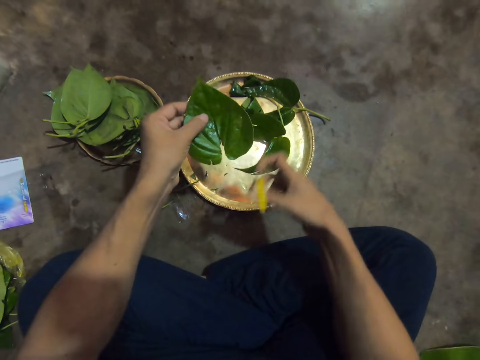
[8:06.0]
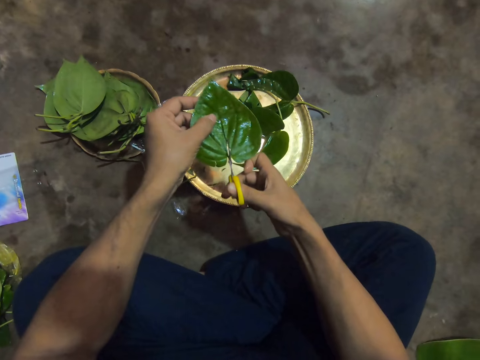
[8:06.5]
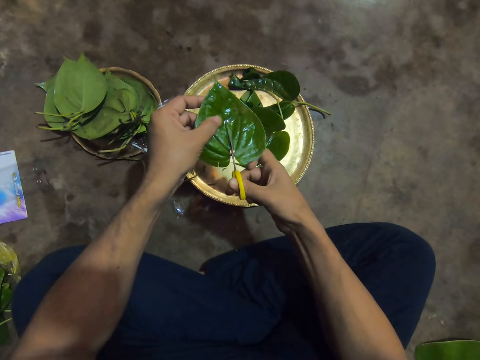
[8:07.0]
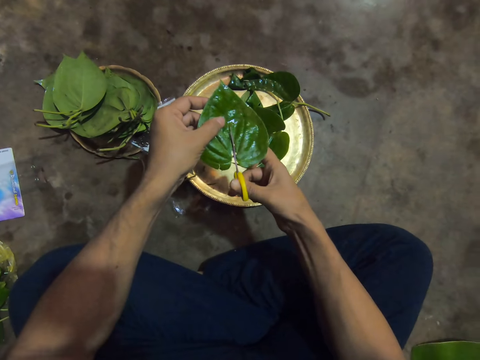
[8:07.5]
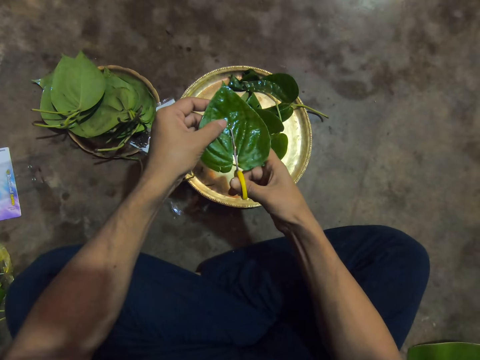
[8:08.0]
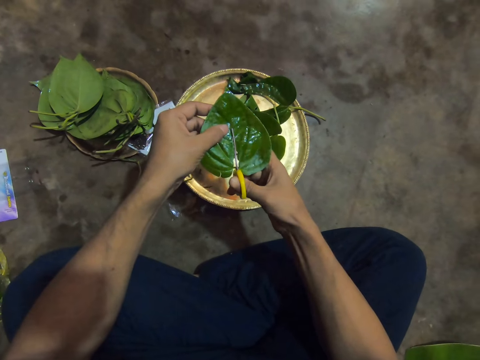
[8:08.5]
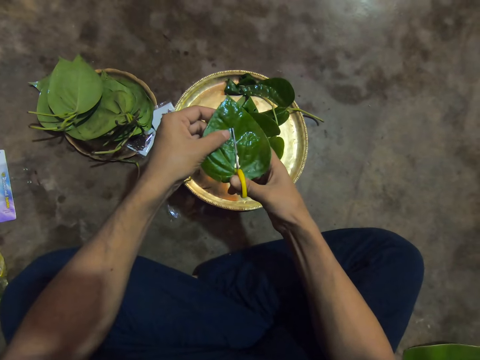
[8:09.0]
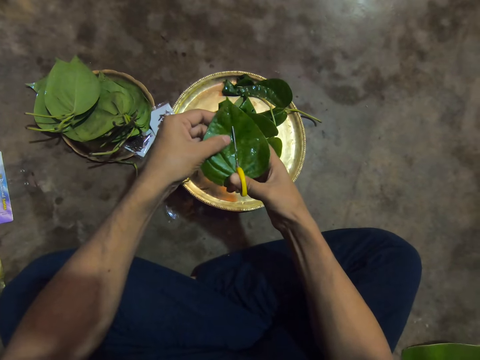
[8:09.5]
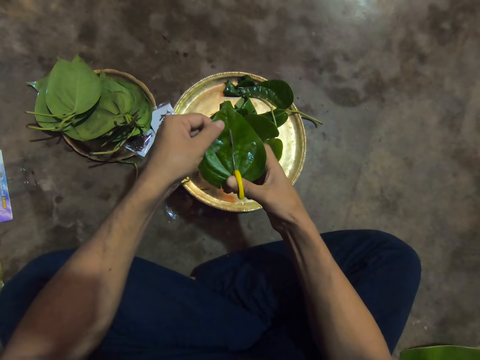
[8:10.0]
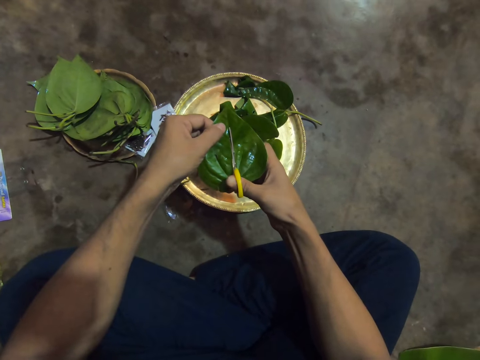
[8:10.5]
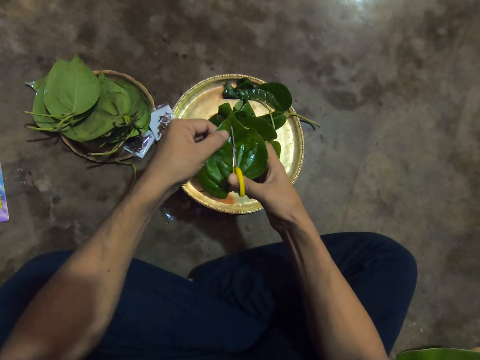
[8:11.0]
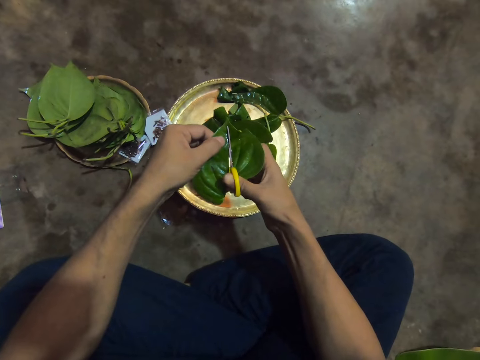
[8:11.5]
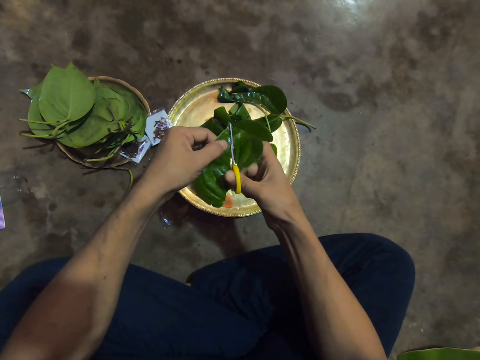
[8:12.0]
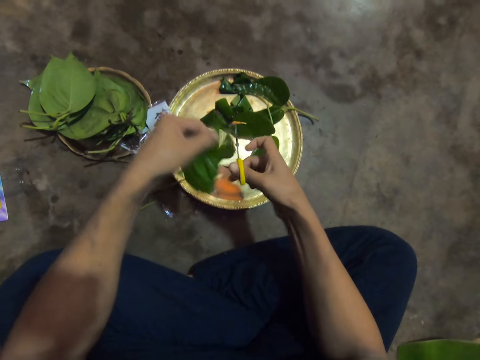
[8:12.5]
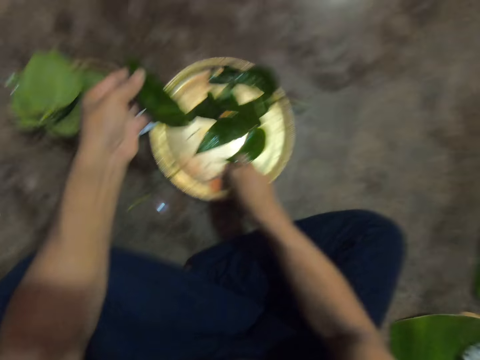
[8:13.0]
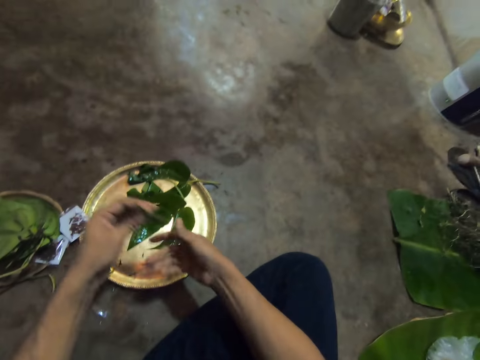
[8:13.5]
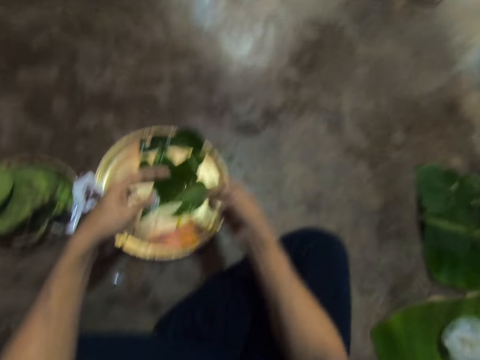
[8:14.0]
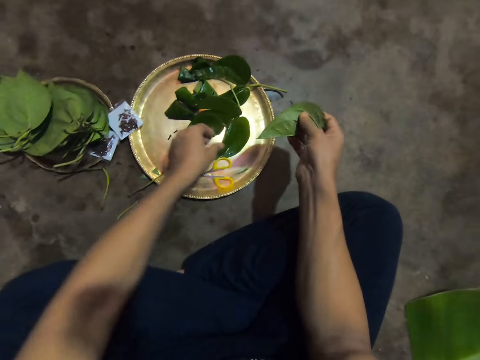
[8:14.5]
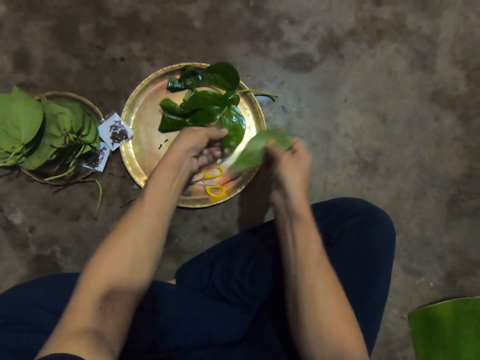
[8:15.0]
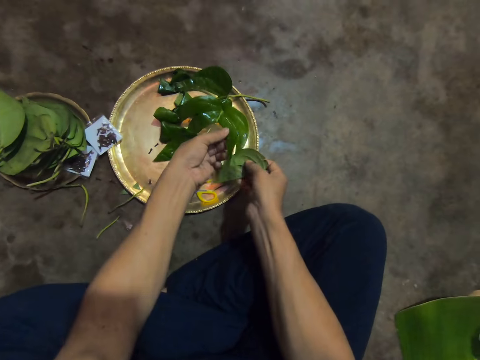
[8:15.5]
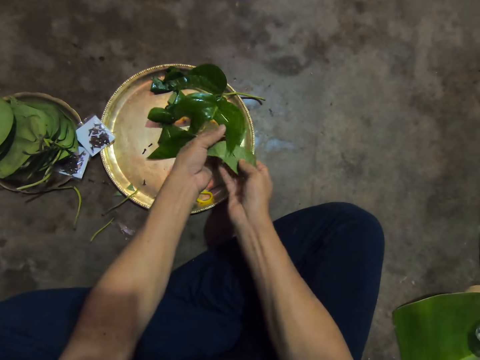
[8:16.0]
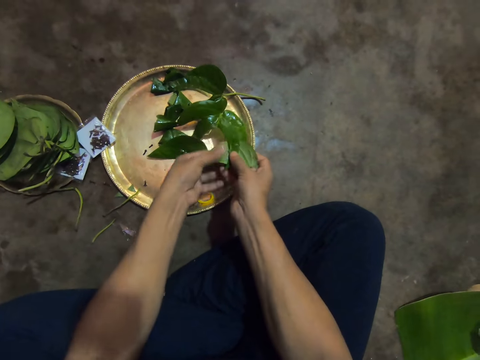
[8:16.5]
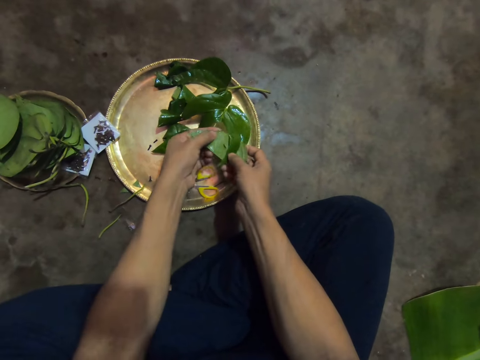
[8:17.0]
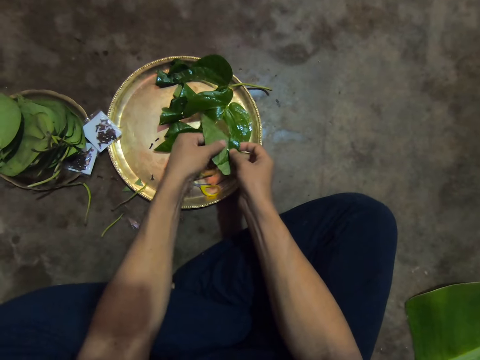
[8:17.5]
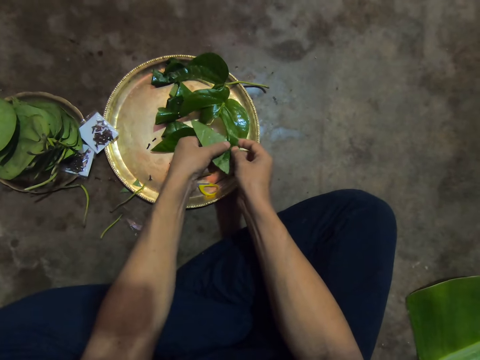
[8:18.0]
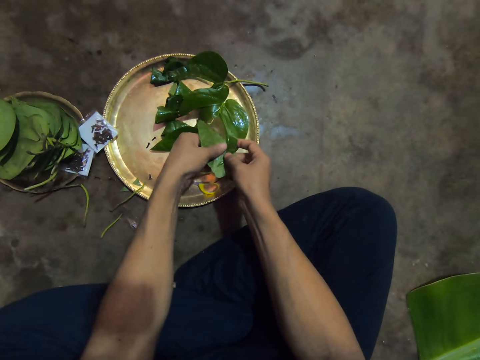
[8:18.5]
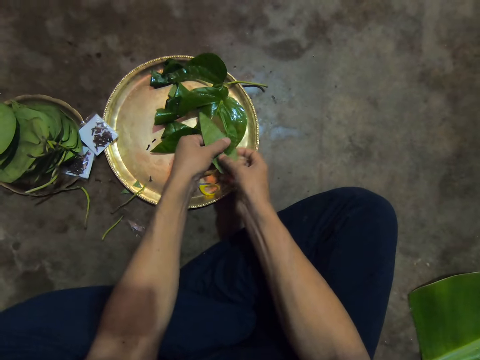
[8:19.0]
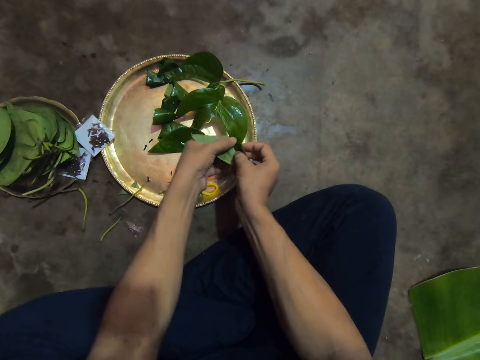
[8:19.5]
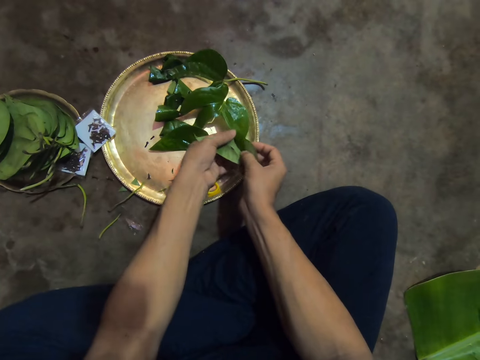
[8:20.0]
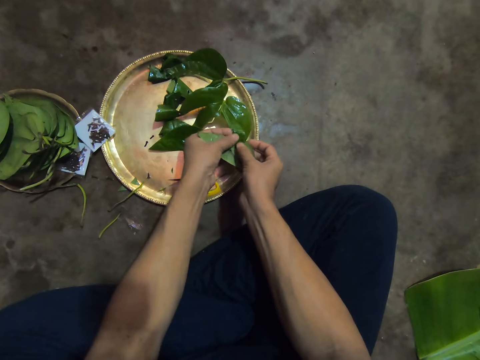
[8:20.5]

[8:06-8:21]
The camera wearer passes the leaf from his right hand to his left hand. He turns the leaf. He cuts the leaf in his left hand with the pair of scissors in his right hand. He places the pair of scissors on the tray with his right hand. He passes a piece of leaf from his left hand to his right hand. He picks the leaf from the tray with his left hand. He holds the leaf. He rolls the piece of leaf and the leaf together with both hands.

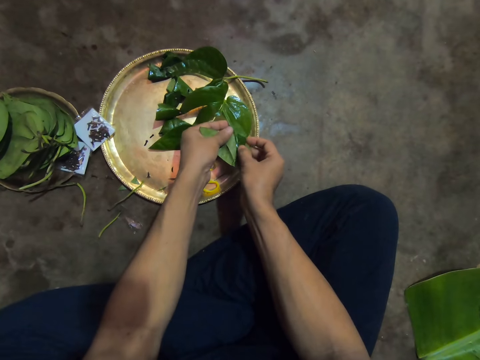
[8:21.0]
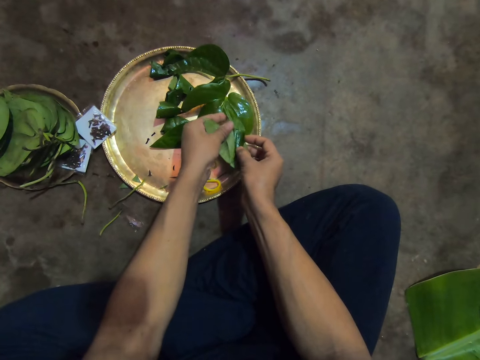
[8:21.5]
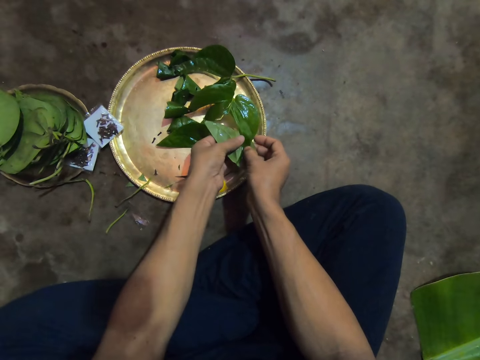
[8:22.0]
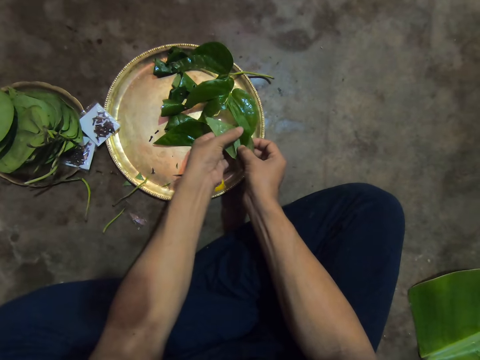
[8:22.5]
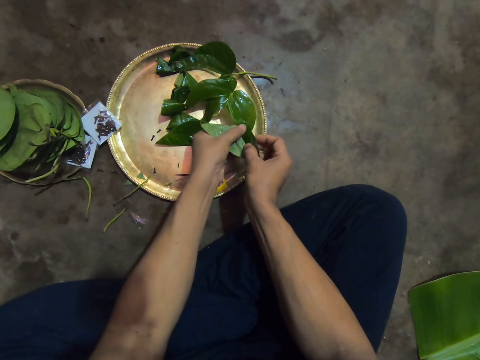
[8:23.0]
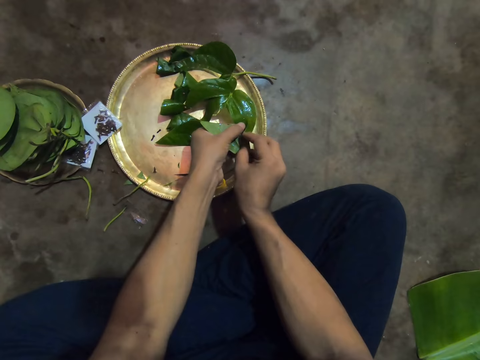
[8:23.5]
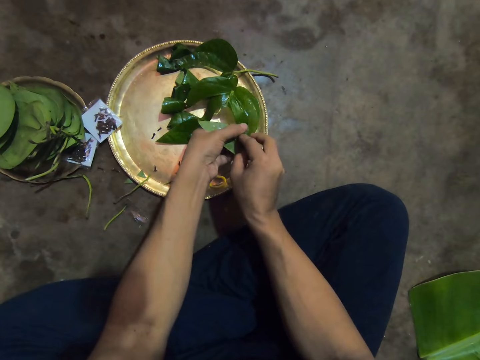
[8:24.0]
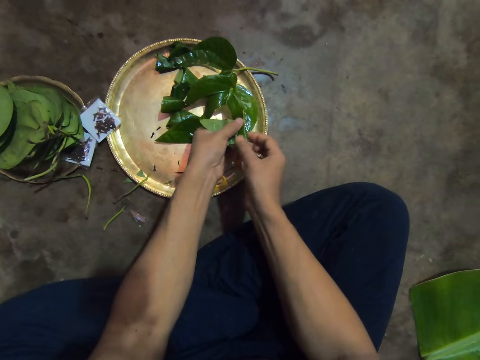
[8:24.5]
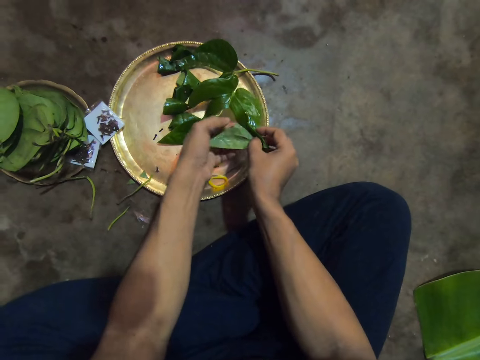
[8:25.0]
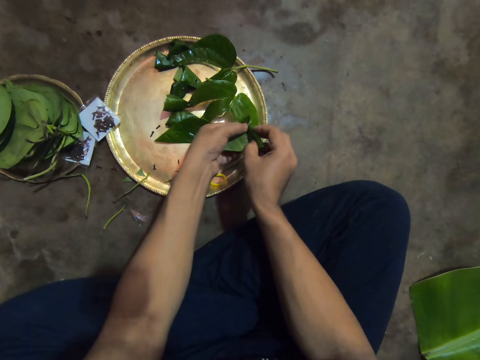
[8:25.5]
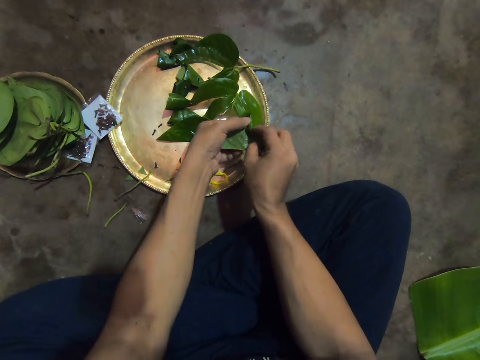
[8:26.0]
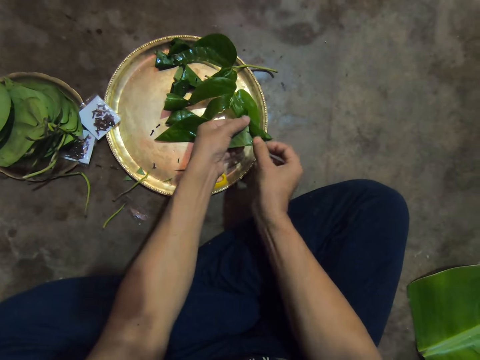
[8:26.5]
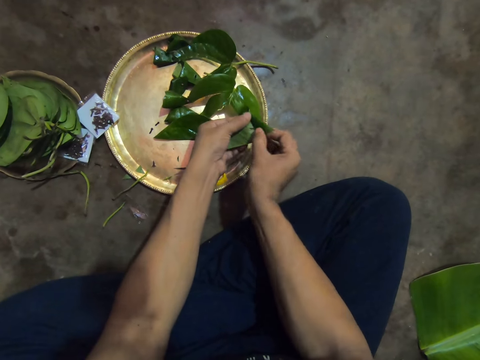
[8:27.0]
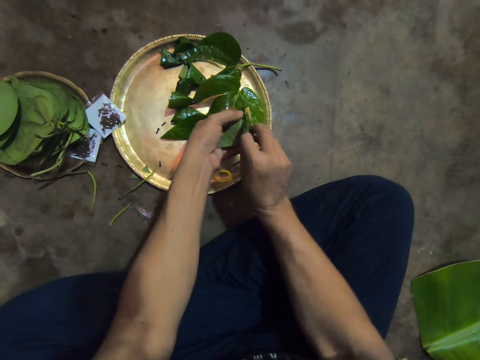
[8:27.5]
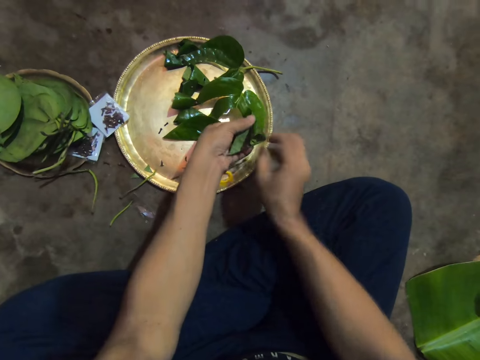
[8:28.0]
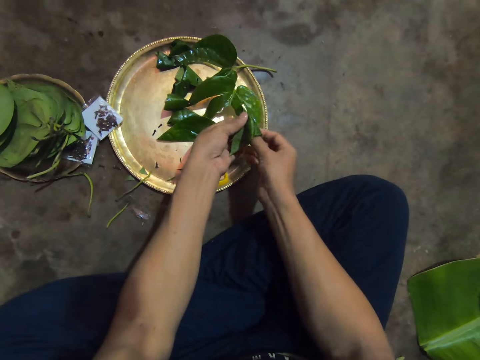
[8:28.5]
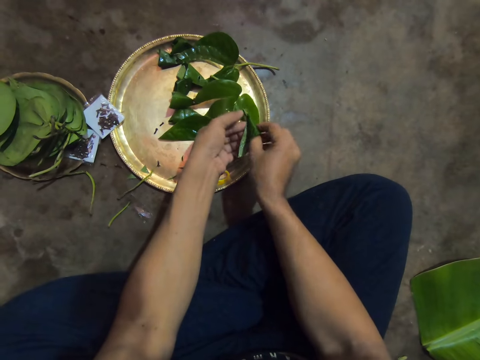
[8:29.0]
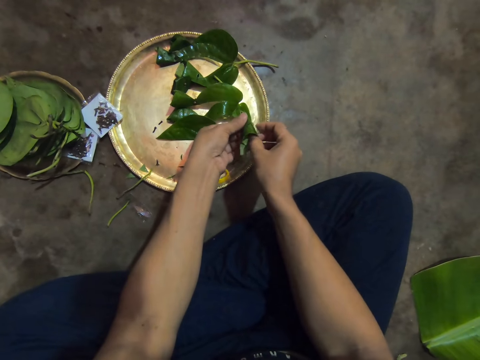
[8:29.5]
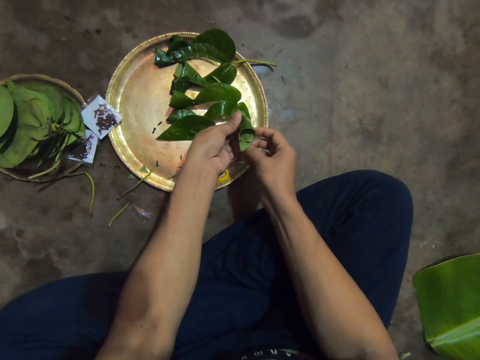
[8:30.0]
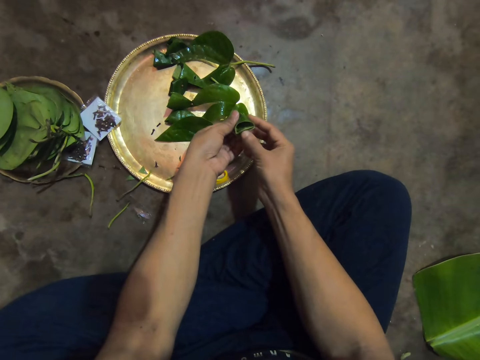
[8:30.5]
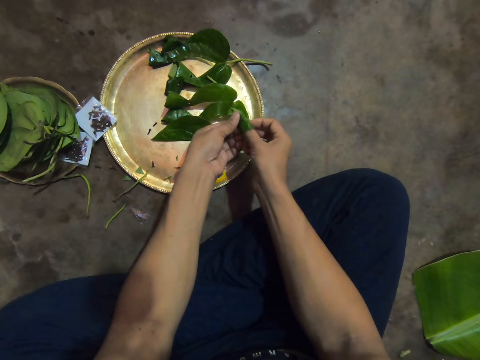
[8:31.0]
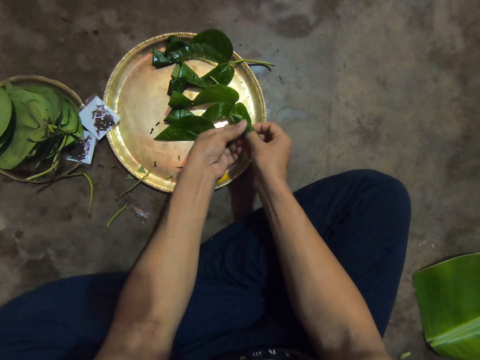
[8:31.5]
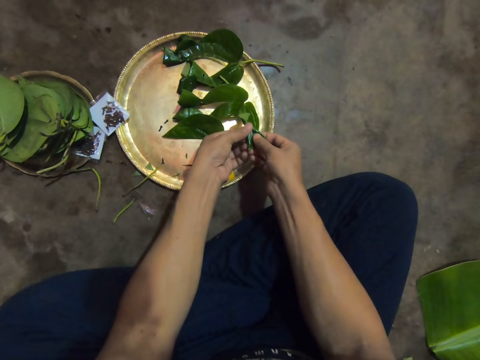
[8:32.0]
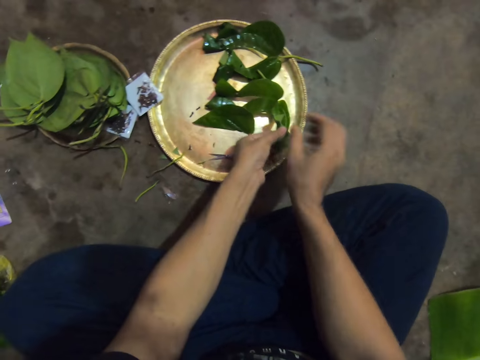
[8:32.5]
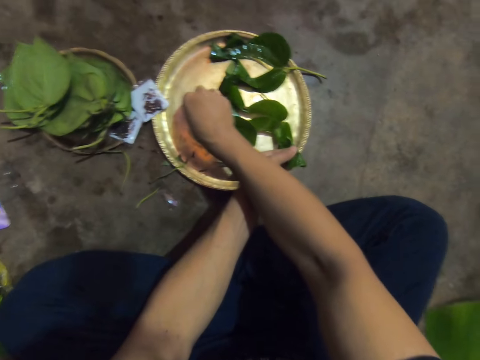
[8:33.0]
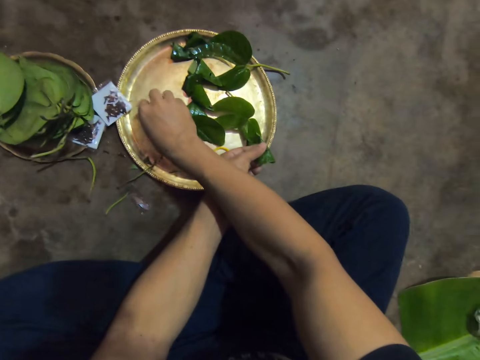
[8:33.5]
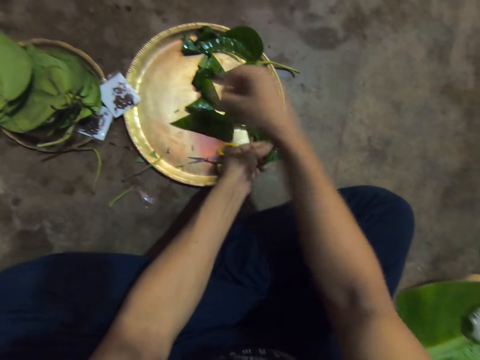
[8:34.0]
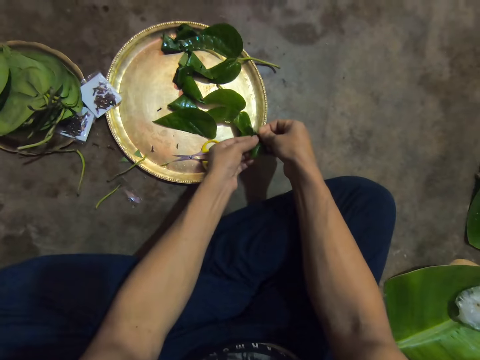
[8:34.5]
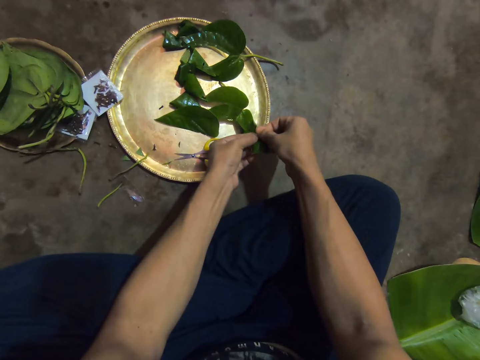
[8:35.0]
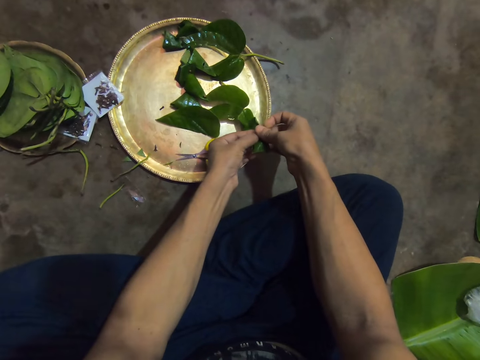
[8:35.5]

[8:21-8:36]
The camera wearer folds the leaf. He holds the leaves with his left hand. He picks a pin from the tray with his right hand. He pins the piece of leaf to the leaf with the pin in his right hand.
